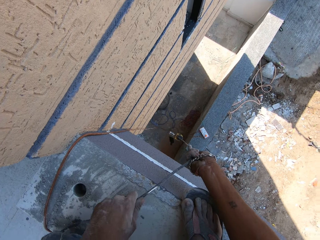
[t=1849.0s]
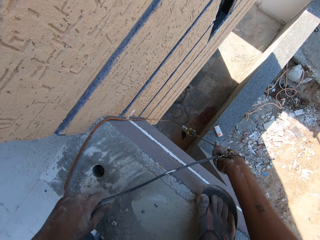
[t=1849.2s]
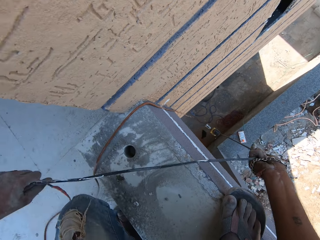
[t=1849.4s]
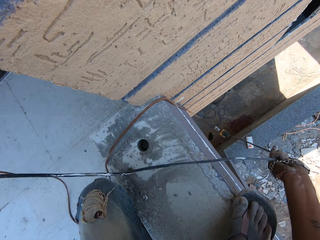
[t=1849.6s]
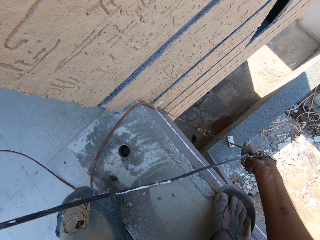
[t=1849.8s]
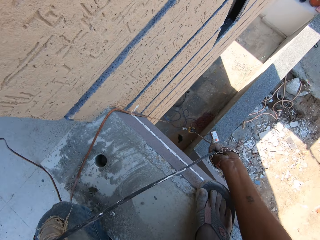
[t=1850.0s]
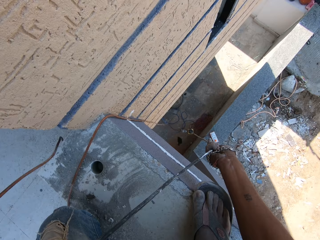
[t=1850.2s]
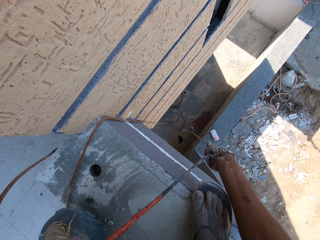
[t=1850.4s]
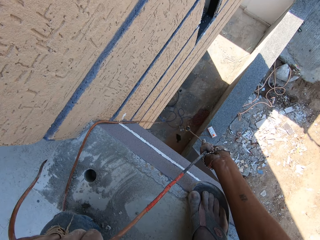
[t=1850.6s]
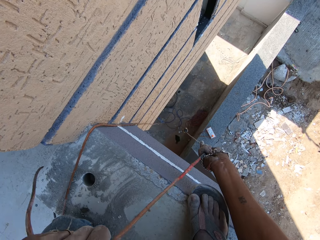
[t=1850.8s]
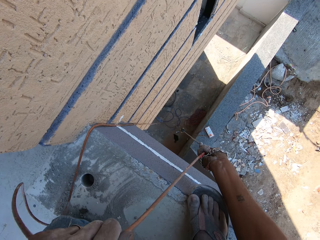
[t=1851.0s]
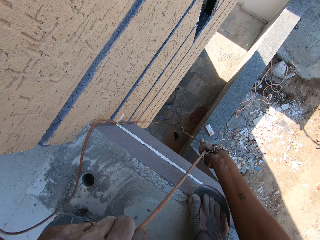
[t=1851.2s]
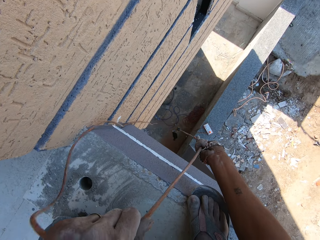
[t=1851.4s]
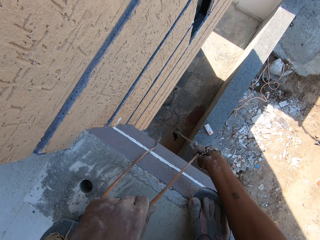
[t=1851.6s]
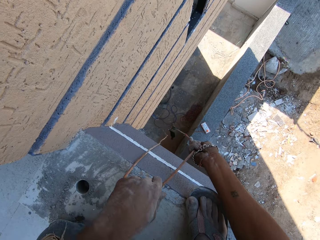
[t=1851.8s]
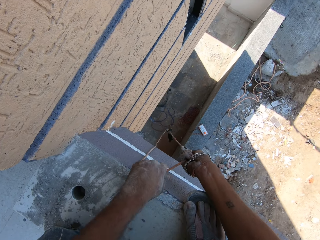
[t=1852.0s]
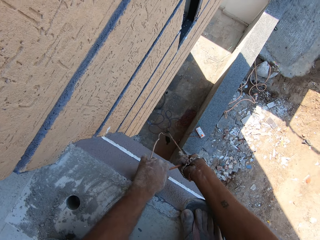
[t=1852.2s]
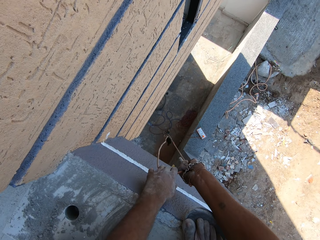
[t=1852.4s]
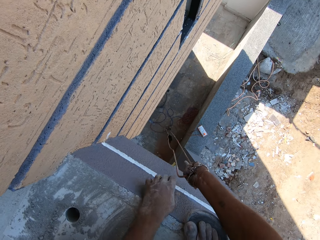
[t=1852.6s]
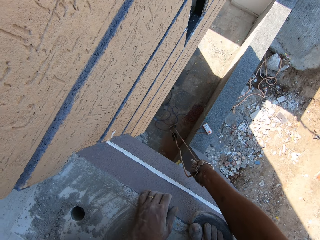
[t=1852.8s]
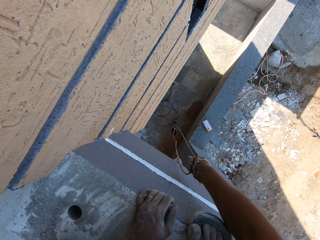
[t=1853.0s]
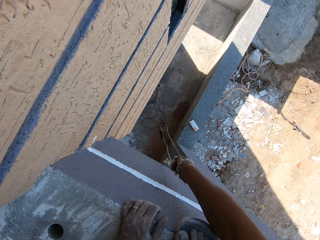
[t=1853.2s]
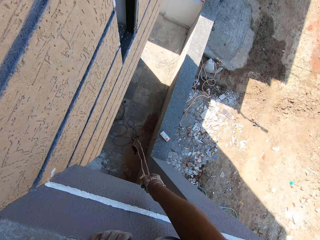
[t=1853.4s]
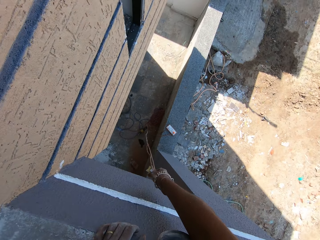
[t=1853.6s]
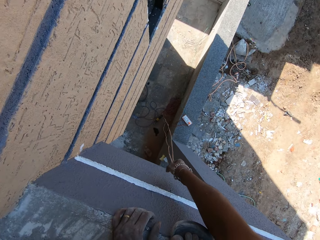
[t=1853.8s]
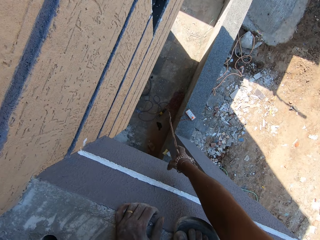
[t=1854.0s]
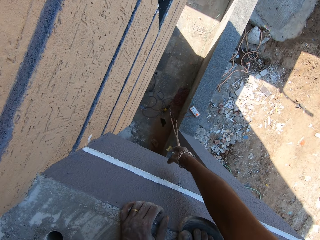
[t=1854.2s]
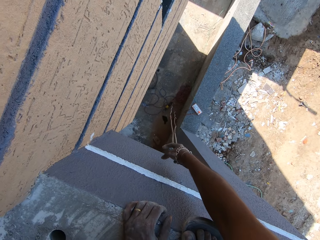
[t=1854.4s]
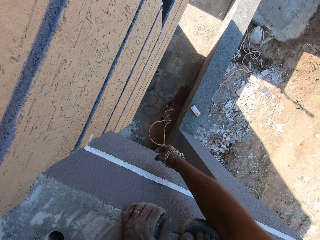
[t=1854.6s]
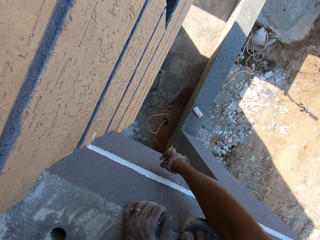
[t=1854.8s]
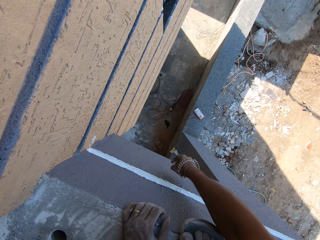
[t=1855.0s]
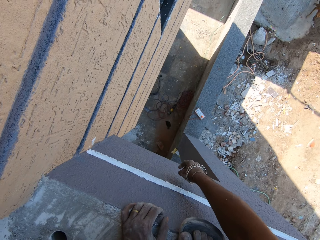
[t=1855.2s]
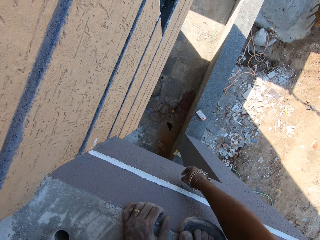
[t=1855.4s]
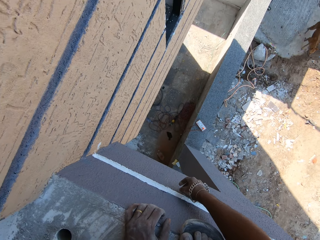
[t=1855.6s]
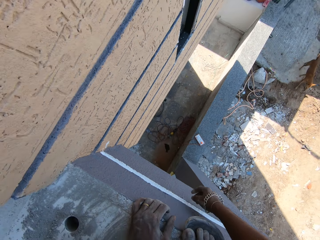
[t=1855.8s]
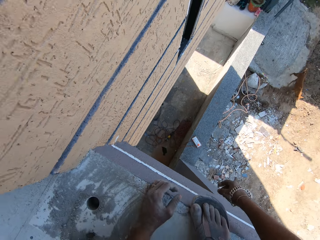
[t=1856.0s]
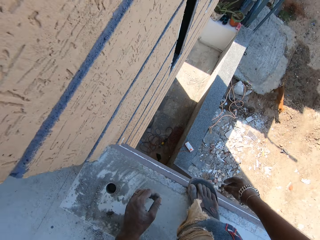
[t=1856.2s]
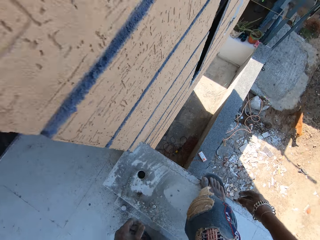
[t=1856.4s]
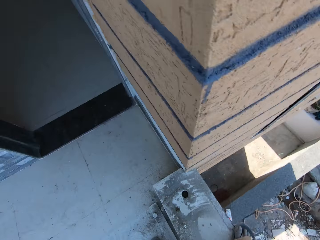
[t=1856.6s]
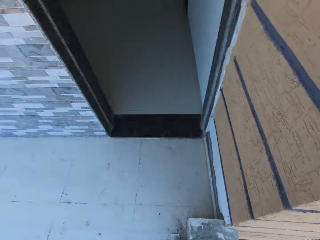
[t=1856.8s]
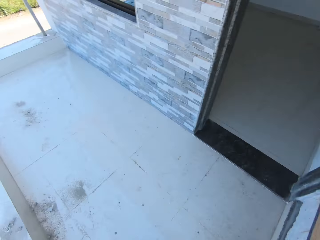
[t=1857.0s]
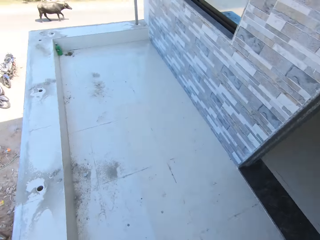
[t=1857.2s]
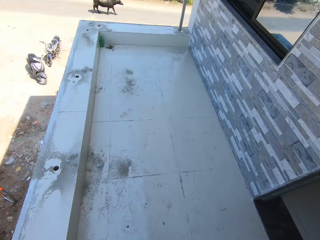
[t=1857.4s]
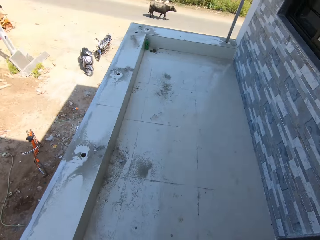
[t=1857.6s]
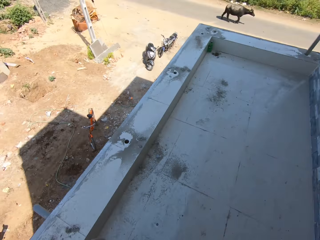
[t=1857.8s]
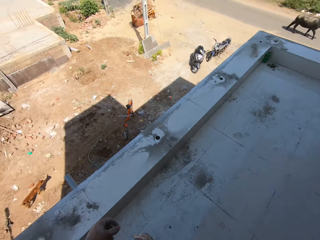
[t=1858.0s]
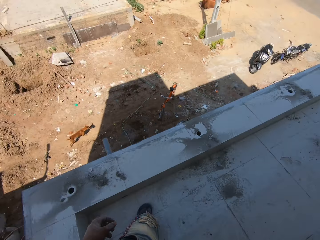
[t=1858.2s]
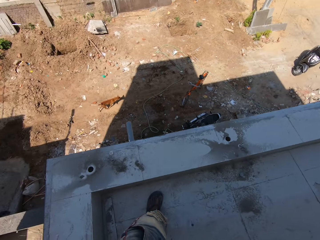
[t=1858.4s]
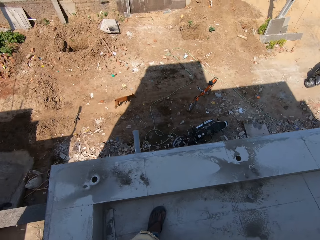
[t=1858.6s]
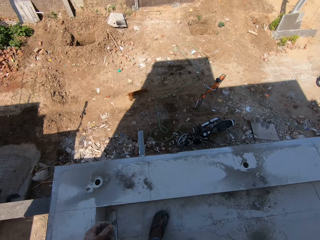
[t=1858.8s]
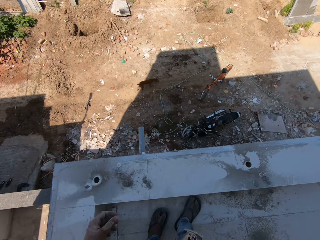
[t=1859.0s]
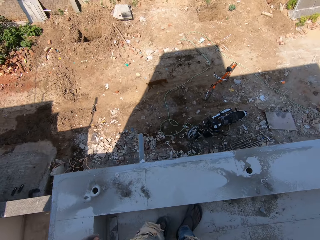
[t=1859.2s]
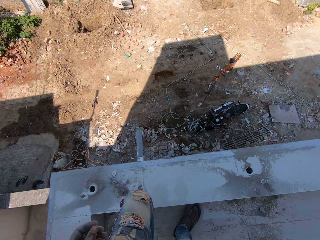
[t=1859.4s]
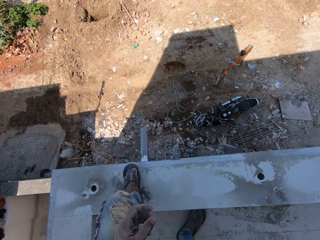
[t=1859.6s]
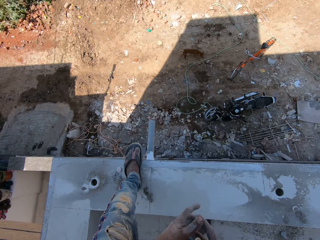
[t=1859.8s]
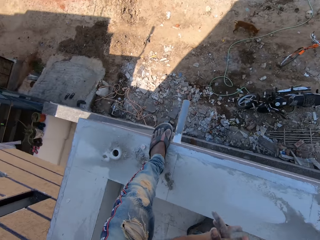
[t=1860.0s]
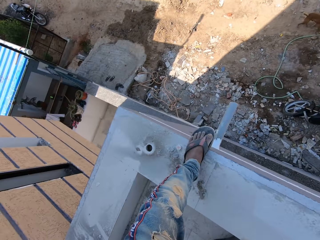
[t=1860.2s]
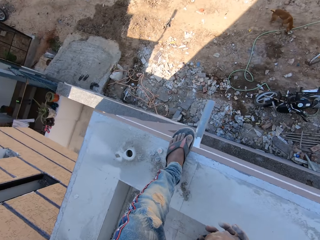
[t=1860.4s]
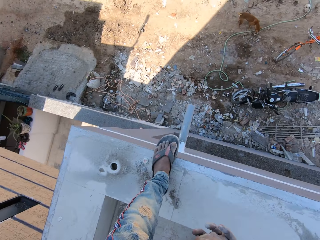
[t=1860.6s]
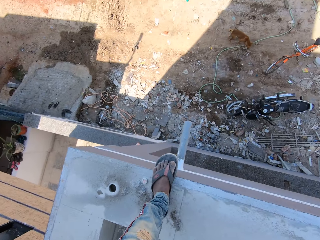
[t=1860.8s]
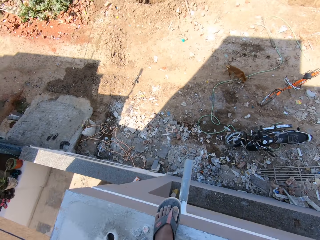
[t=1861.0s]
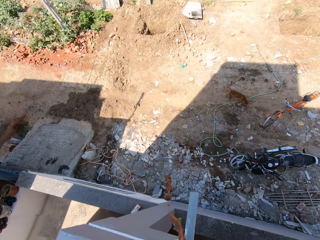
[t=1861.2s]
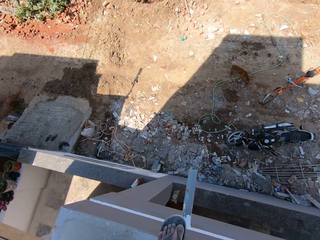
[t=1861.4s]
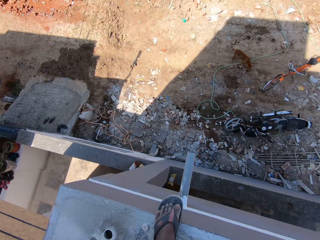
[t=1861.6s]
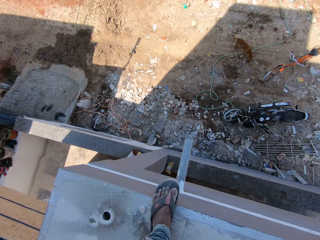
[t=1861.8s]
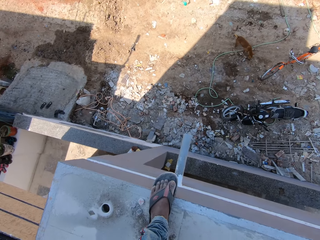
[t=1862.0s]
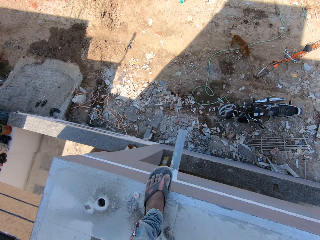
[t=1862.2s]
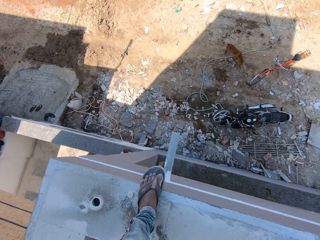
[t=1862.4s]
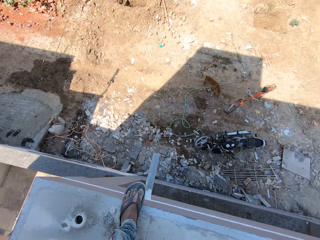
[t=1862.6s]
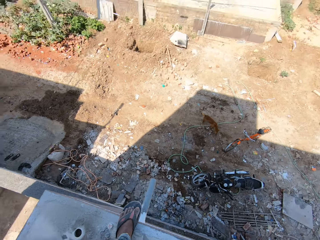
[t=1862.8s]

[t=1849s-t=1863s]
The camera wearer drops the saw cutter down the building with his right hand. He places his left hand on the floor of the terrace of the building. He moves towards the metal in the hole on the terrace. A dog walks past the building.

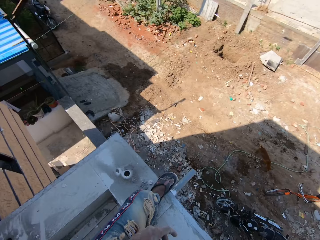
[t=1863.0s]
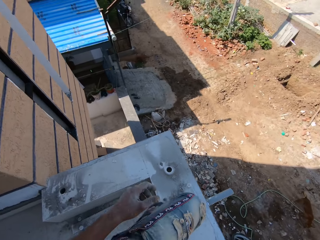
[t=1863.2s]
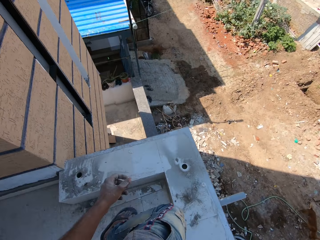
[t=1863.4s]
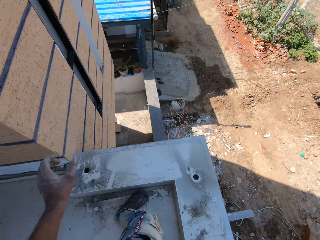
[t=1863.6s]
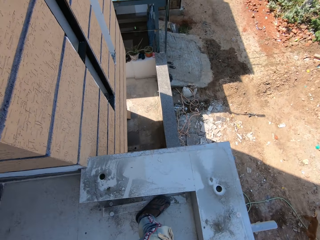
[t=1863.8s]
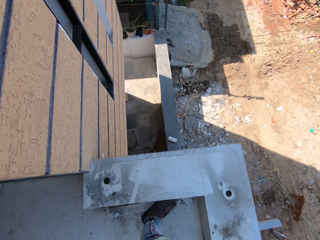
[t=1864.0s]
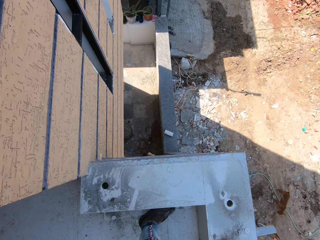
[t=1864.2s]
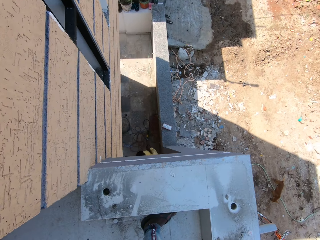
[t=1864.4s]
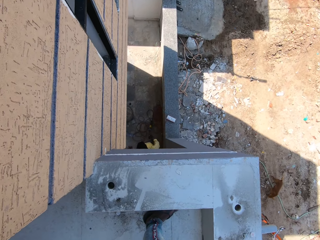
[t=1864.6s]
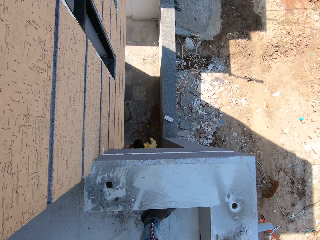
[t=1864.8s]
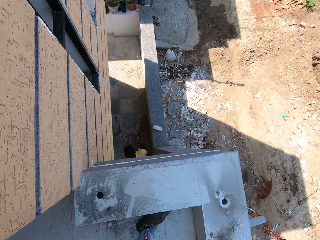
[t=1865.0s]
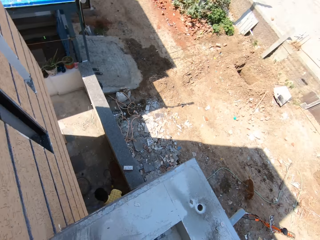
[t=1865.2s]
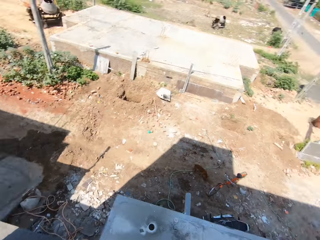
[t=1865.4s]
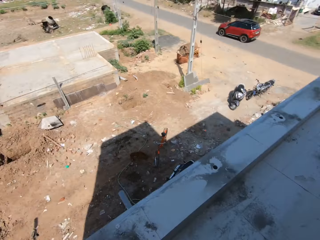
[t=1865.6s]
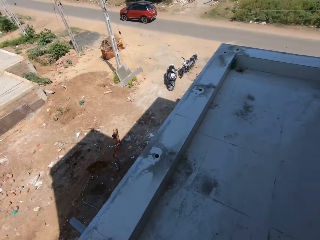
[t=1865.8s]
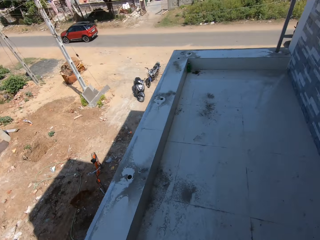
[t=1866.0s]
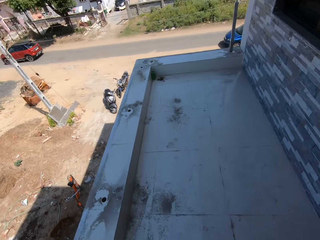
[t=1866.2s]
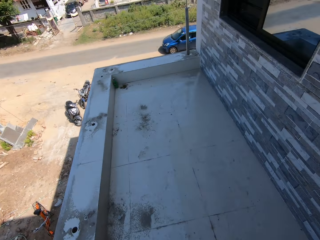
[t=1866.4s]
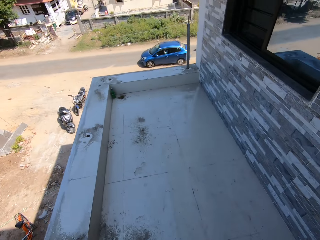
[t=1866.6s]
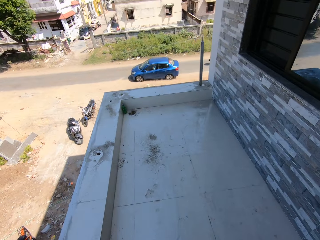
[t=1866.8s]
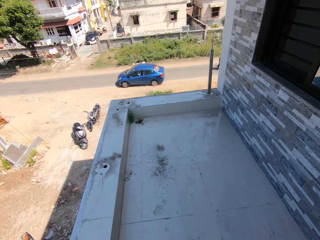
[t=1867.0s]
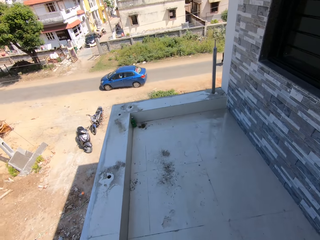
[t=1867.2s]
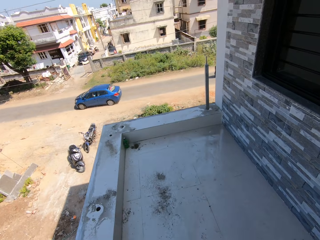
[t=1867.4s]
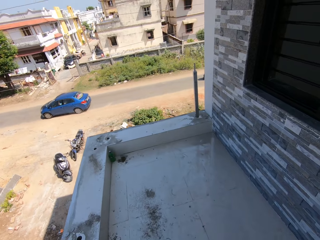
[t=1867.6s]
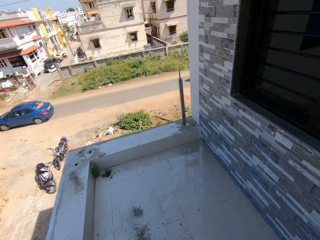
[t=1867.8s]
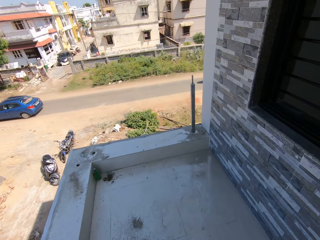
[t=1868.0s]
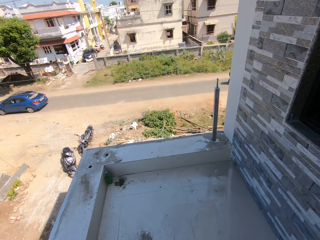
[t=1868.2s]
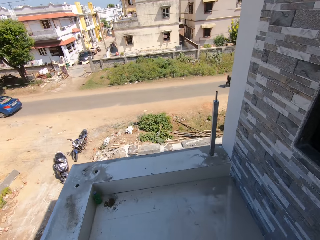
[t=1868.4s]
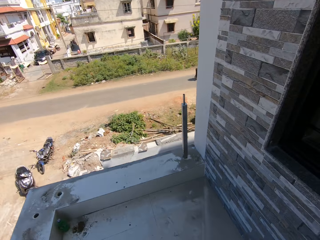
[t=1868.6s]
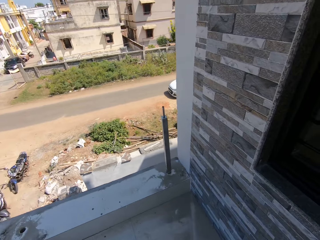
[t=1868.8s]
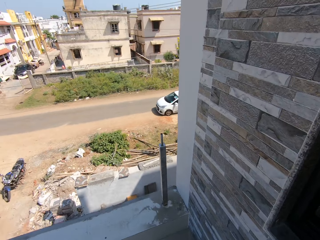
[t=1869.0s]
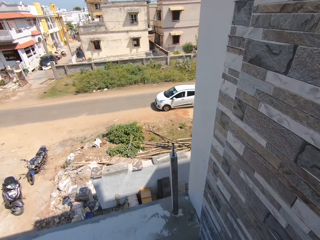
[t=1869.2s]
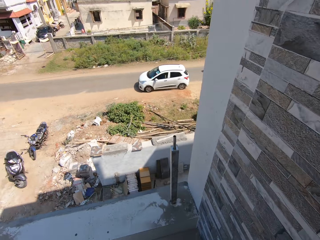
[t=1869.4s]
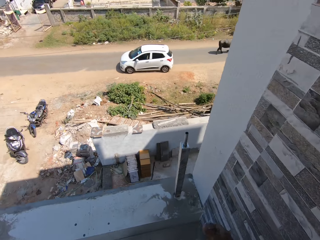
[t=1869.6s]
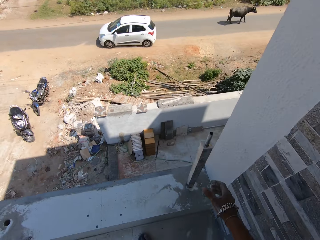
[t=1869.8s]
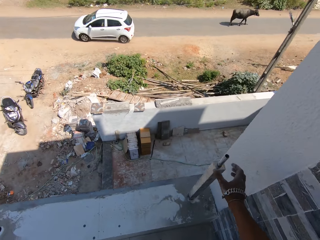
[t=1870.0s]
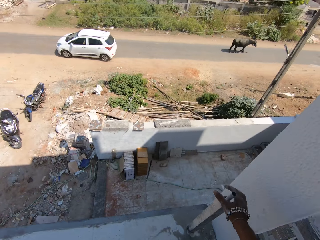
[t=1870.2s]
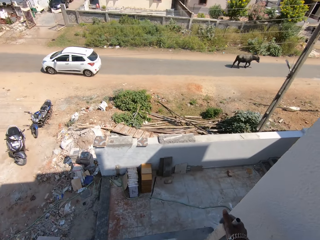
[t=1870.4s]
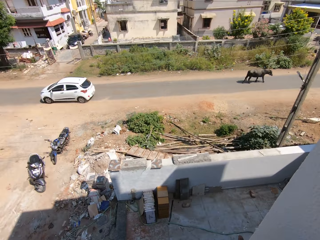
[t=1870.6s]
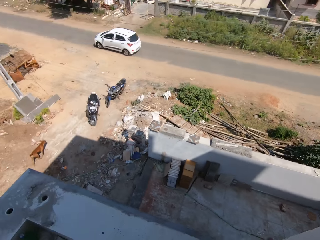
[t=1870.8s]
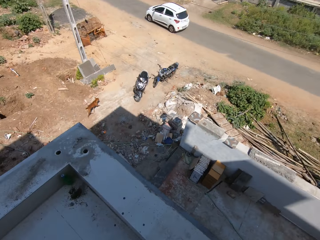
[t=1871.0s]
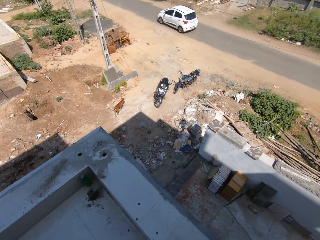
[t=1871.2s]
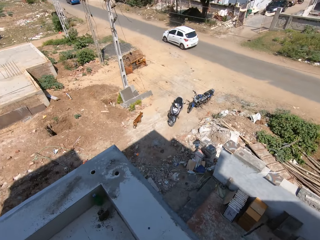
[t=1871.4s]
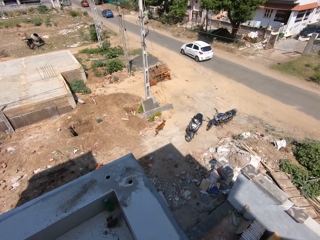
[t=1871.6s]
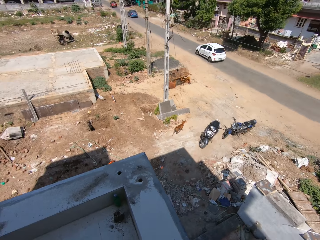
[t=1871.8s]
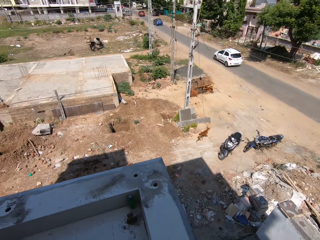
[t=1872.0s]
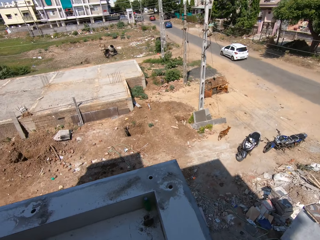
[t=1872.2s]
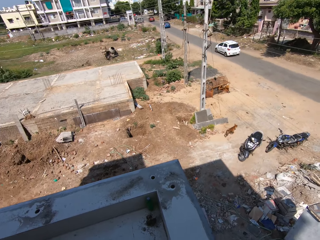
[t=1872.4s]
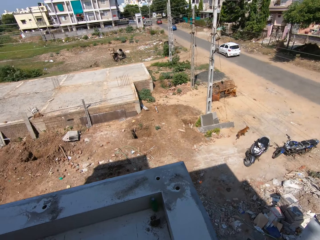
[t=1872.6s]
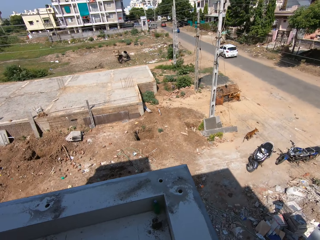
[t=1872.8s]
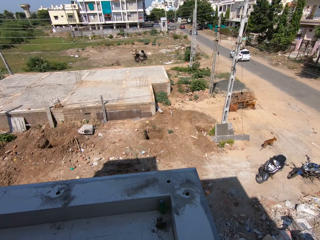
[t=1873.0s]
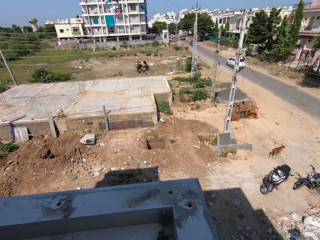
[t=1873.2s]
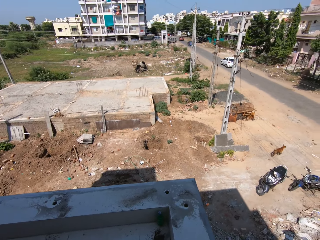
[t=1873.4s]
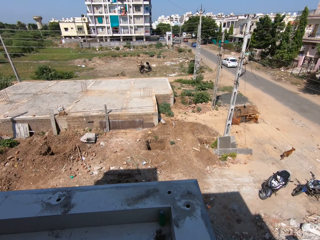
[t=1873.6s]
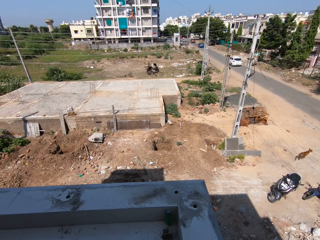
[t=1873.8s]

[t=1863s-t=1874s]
A blue car drives past the building. The camera wearer walks around the balcony. He holds the metal in the hole with his right hand.
